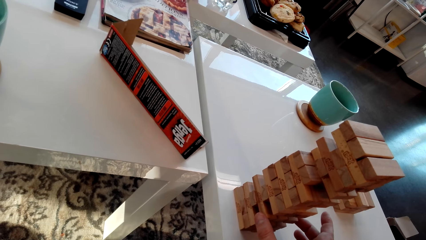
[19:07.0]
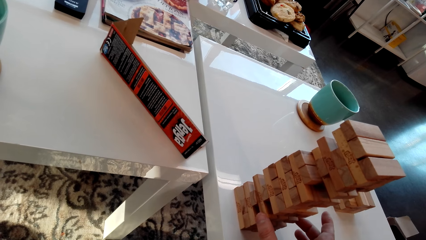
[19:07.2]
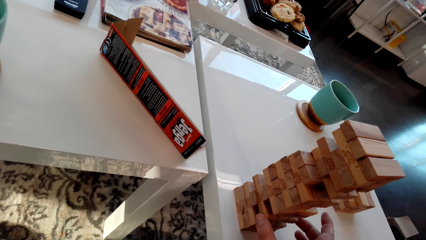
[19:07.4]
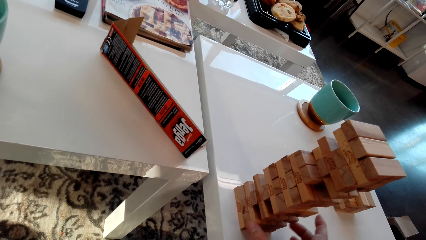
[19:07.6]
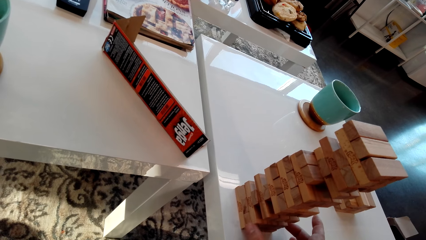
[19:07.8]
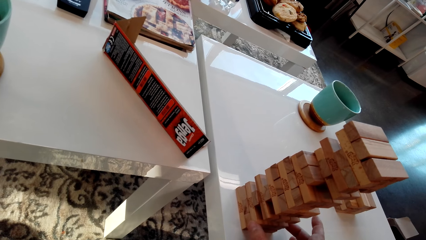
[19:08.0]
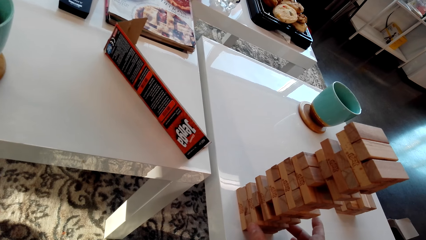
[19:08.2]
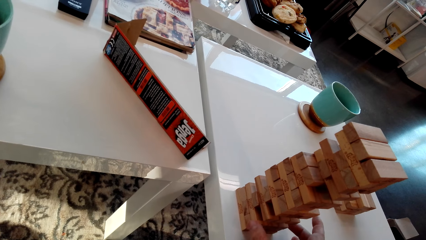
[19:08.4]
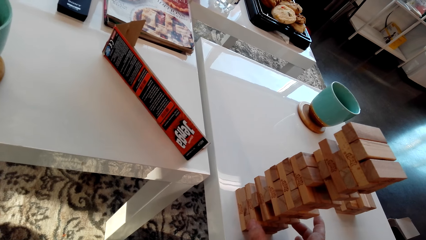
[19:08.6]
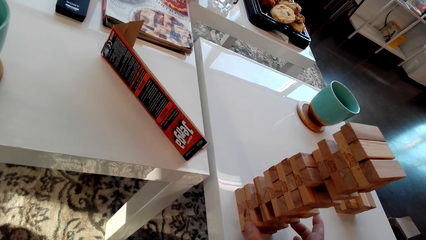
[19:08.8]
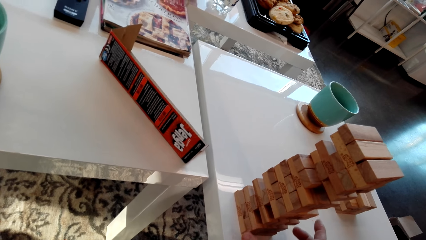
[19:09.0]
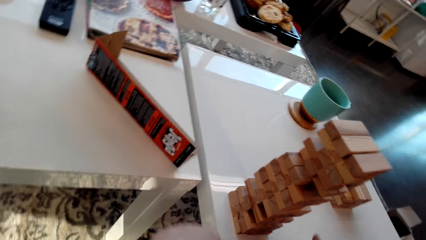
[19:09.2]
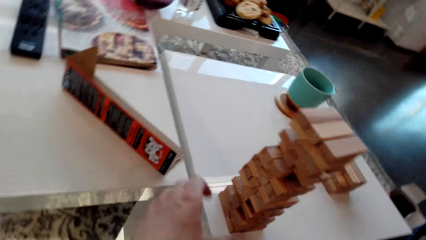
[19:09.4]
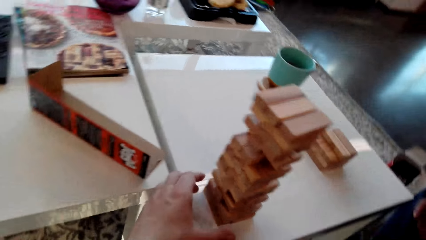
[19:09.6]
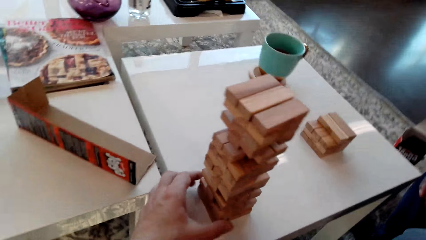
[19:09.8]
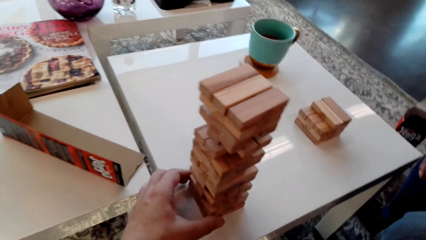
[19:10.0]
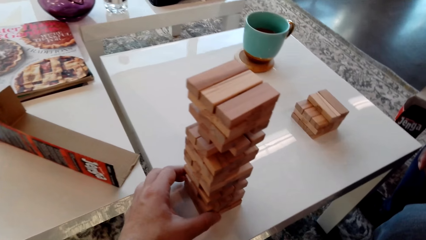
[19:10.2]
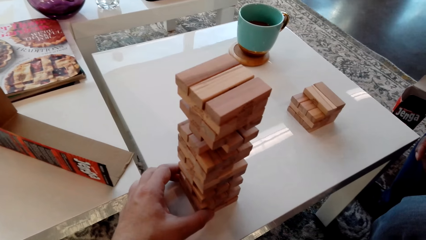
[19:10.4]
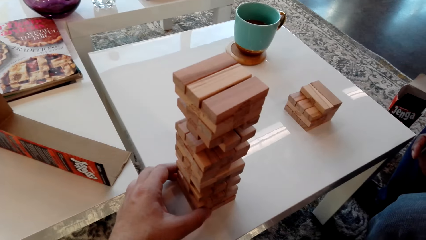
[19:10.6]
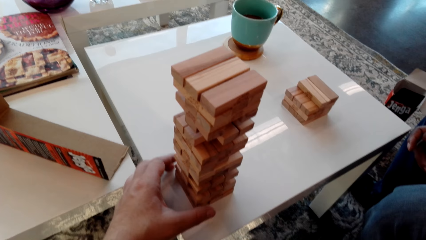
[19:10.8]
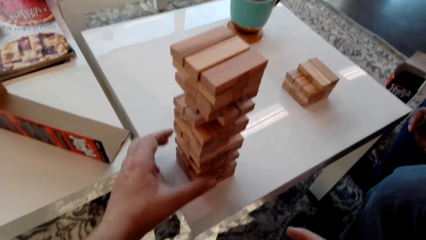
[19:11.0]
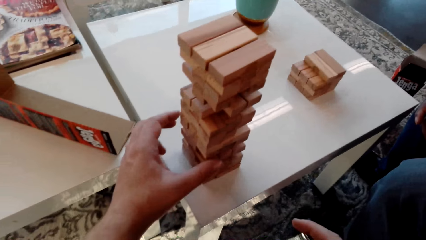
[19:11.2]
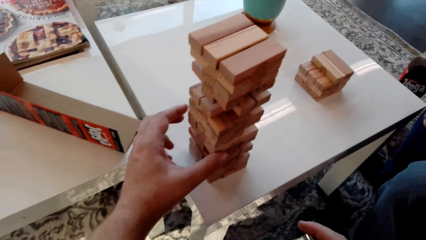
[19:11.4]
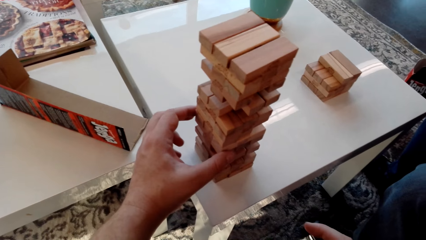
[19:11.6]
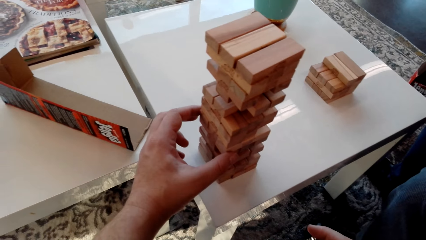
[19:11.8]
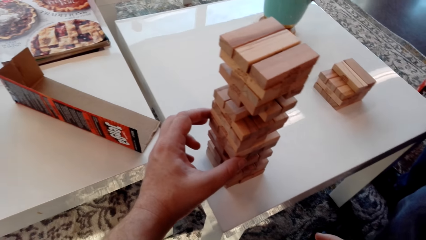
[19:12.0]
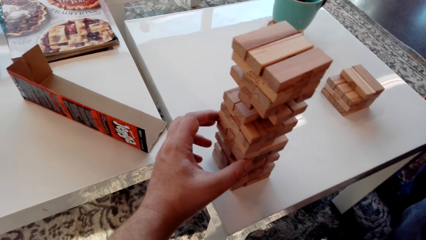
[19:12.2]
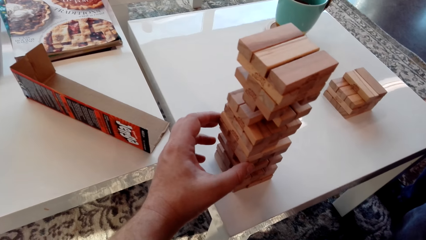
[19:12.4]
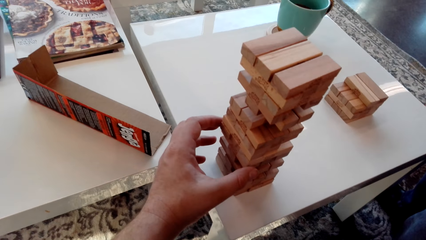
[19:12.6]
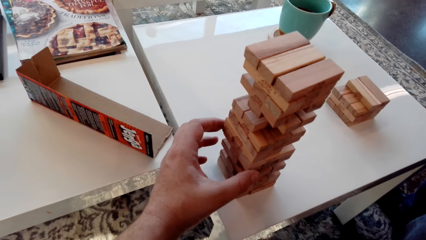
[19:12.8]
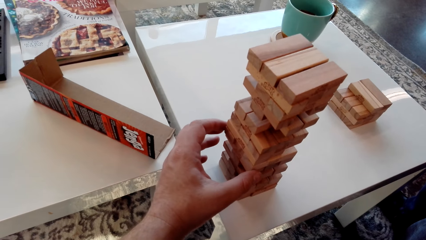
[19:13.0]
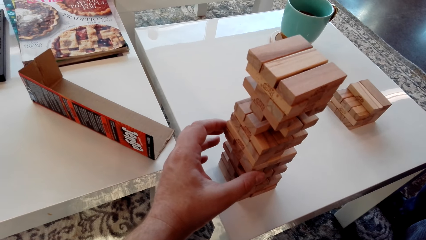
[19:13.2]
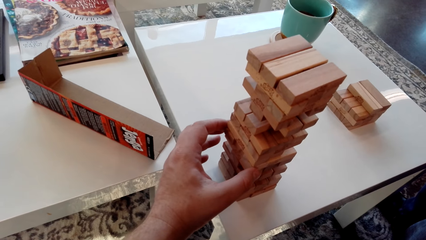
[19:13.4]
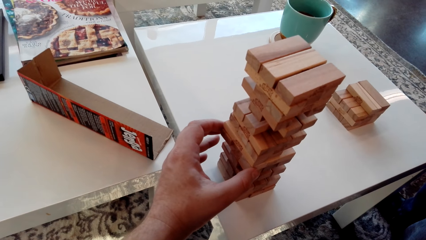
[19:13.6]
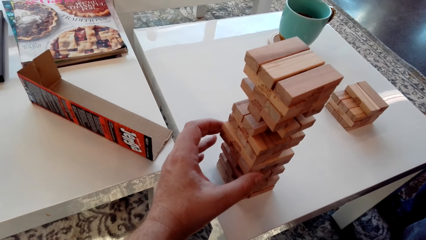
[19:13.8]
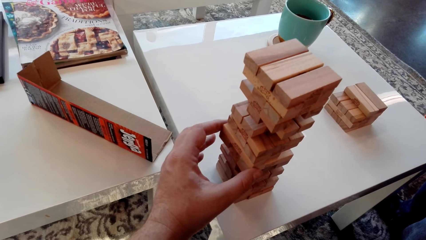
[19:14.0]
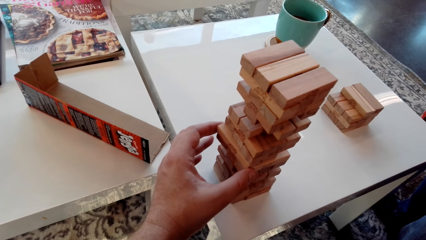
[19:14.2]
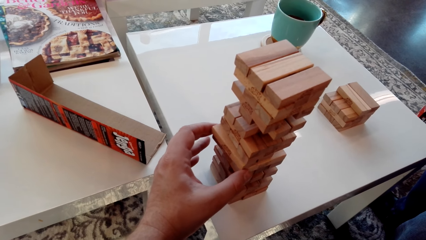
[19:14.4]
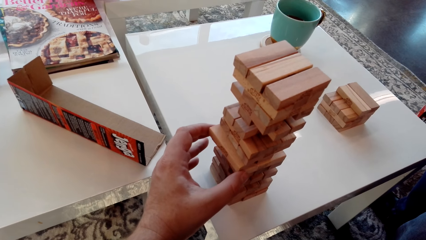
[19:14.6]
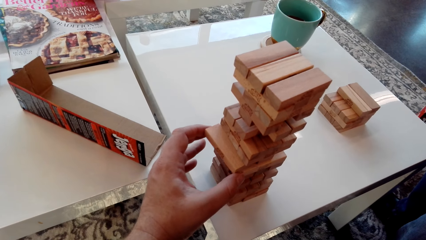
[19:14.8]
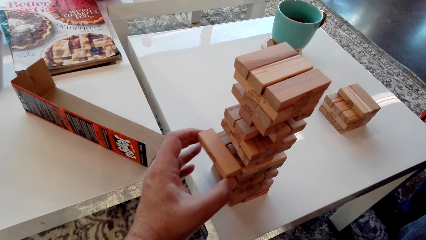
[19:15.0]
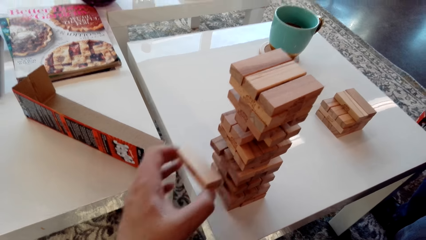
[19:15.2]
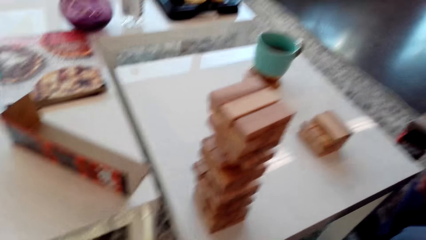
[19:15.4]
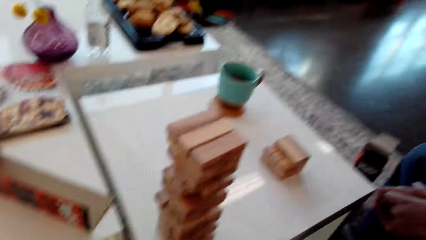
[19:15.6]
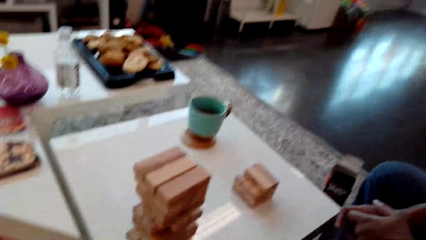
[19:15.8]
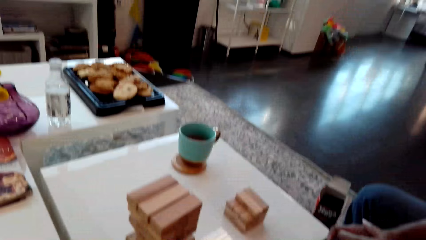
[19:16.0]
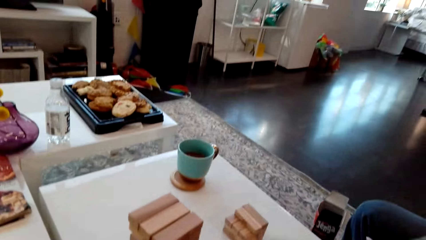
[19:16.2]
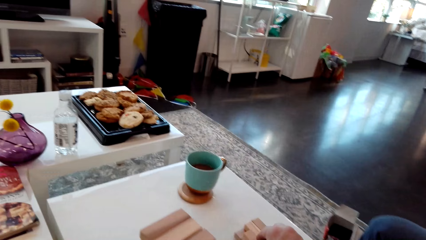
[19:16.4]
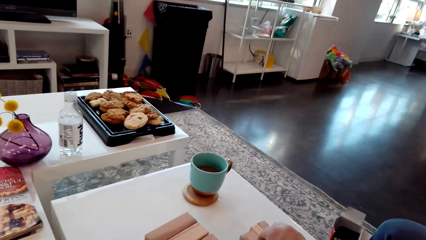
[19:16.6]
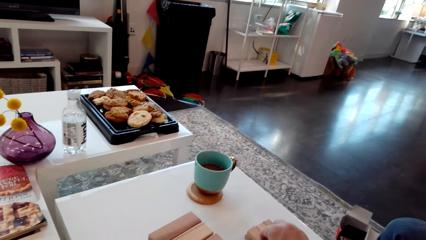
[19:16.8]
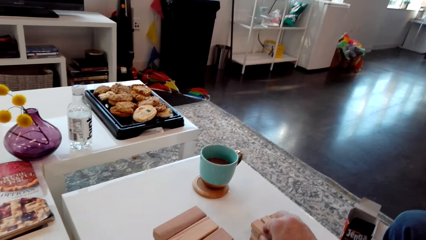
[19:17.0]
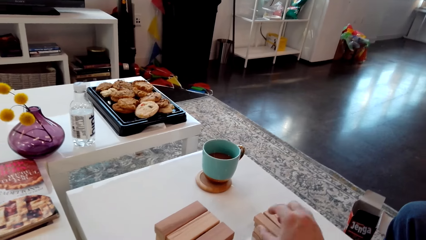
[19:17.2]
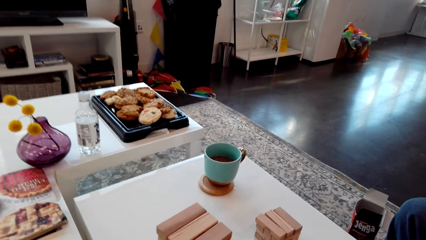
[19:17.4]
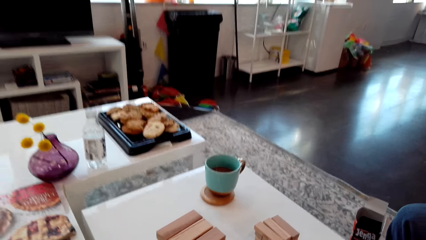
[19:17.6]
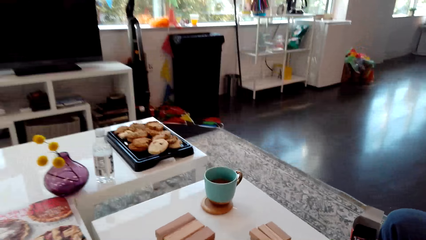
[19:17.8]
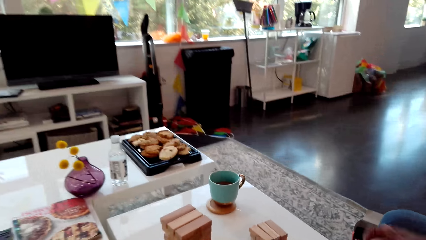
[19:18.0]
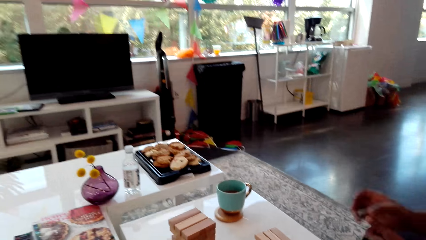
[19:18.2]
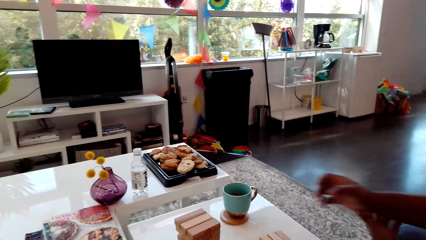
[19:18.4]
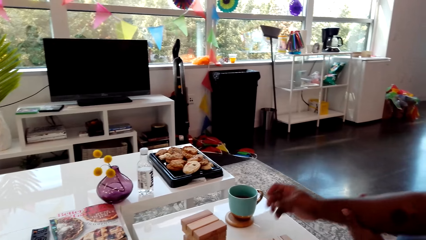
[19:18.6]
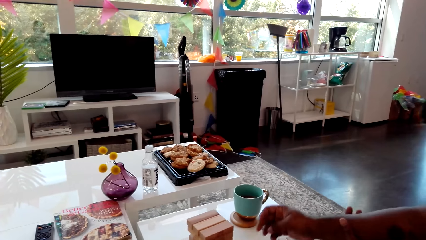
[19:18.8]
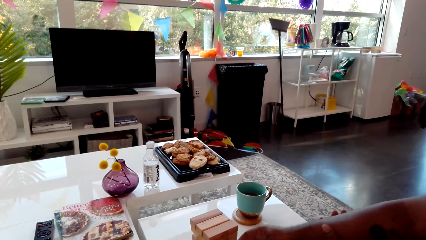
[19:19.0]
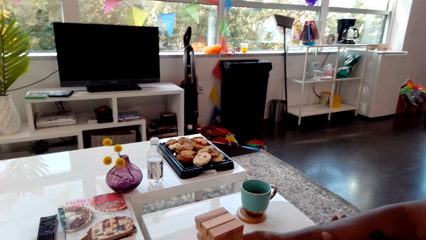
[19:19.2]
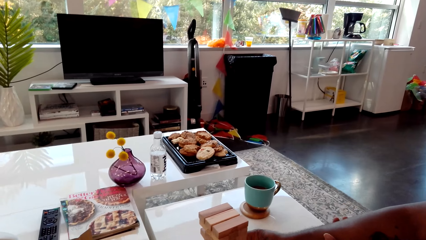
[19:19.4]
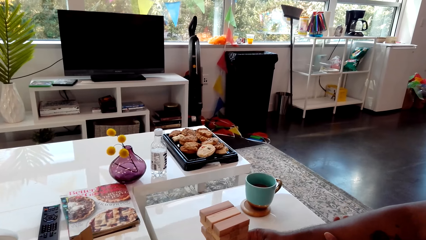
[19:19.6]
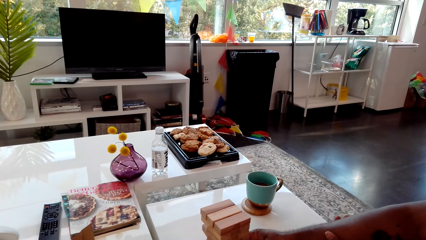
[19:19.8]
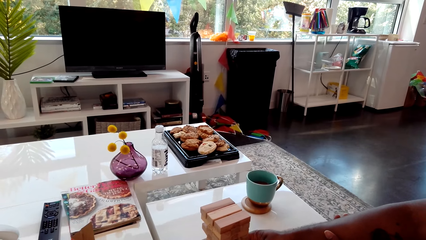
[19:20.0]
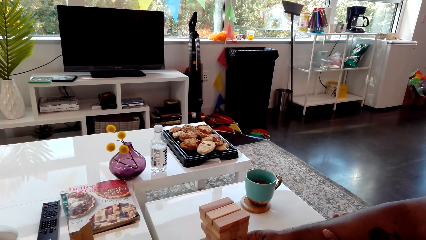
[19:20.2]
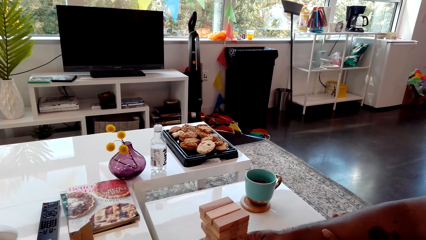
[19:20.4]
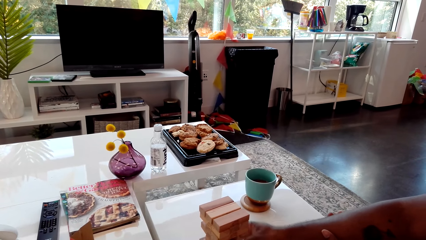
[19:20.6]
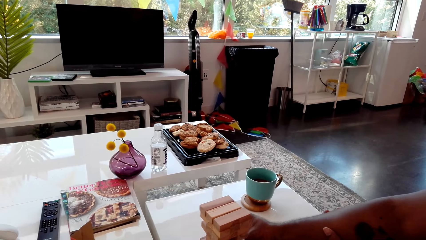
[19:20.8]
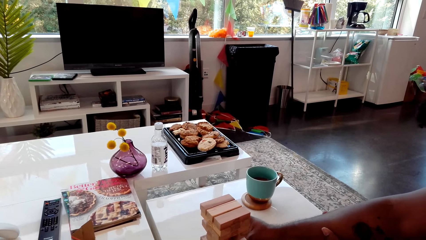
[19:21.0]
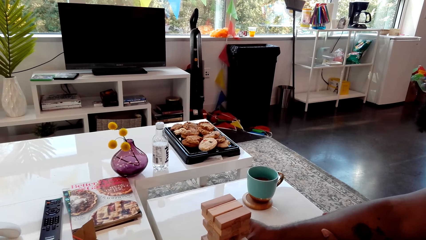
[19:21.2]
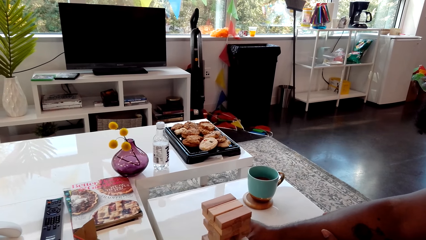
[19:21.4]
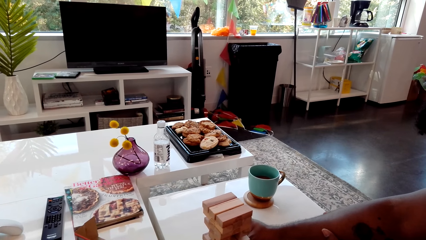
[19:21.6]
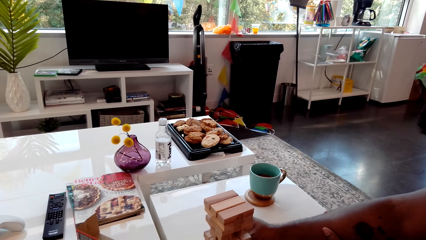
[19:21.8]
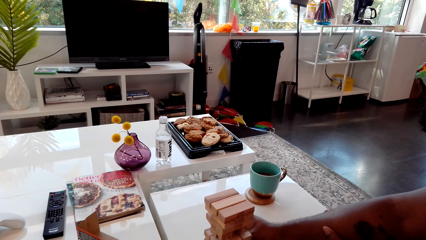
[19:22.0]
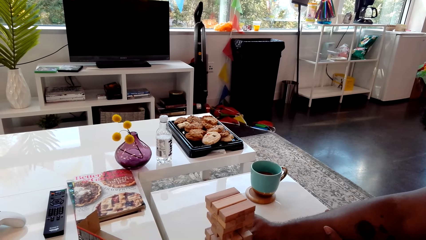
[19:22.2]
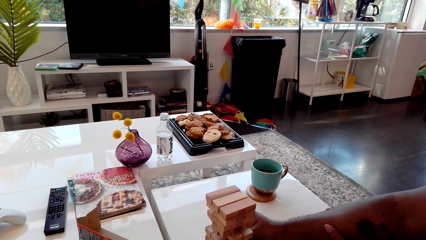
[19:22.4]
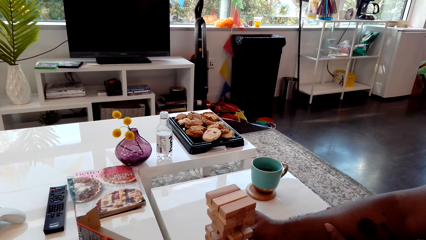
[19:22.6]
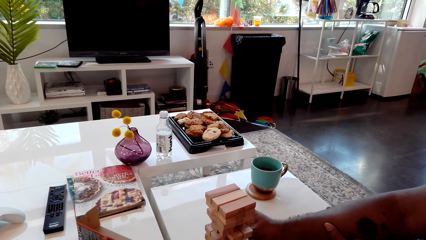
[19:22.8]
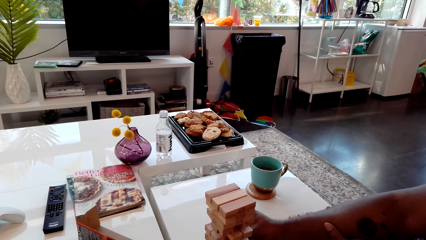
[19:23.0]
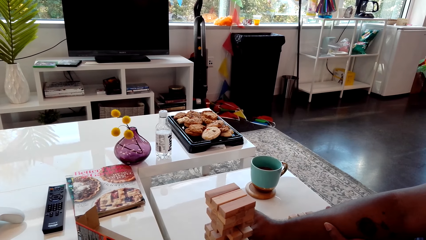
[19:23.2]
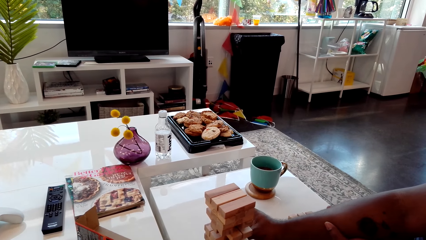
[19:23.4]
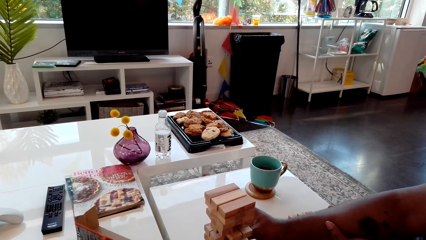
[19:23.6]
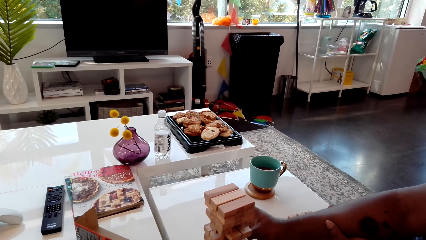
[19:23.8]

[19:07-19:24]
The camera wearer removes a piece of block from the stack of blocks of wood. They remove the giant tumbling block from the tower. They put the giant tumbling block aside on the table. A person removes a piece of block from the stack of blocks of wood.
